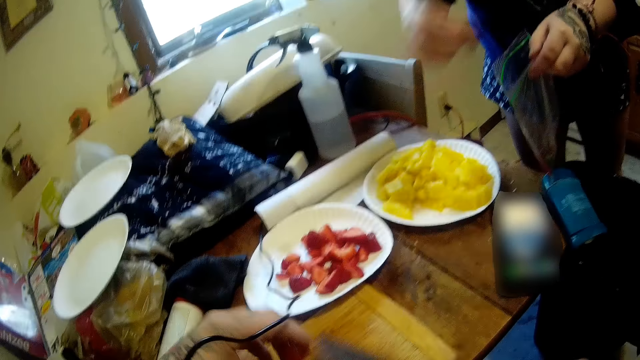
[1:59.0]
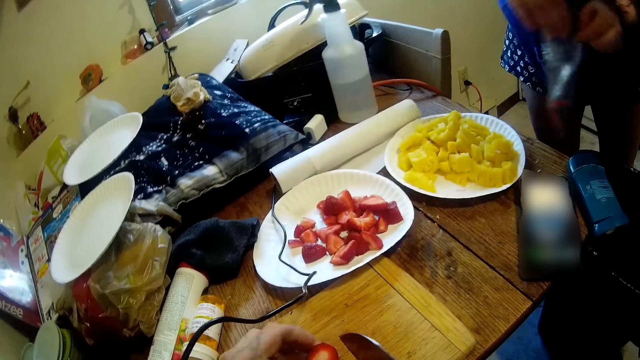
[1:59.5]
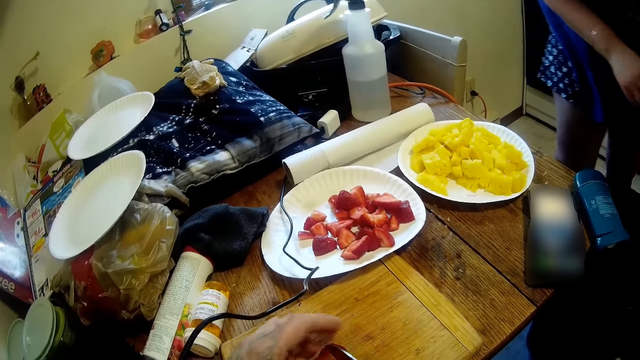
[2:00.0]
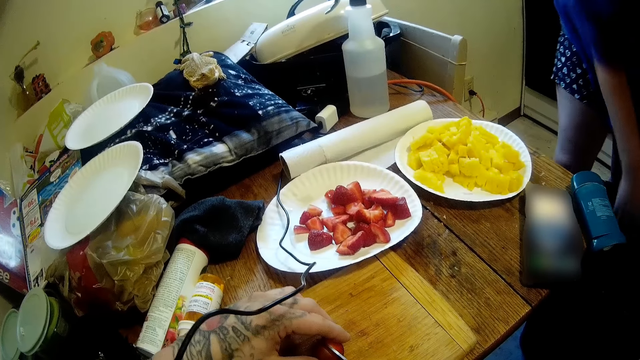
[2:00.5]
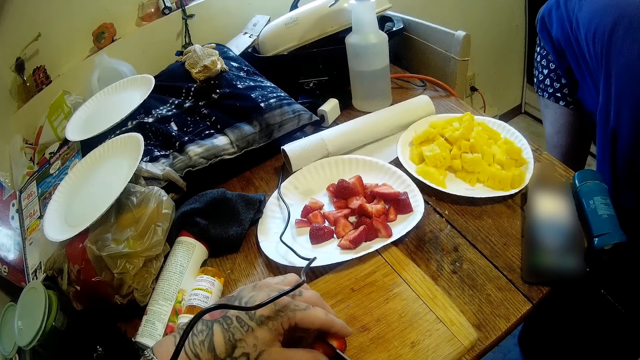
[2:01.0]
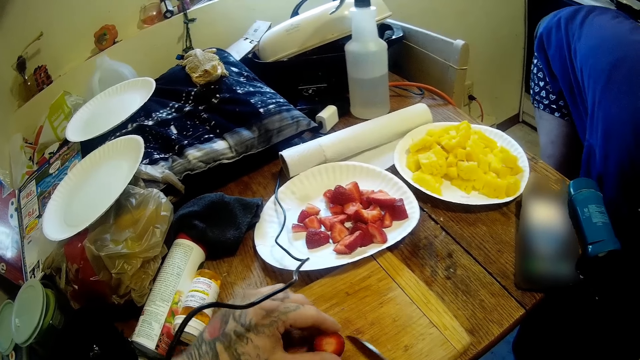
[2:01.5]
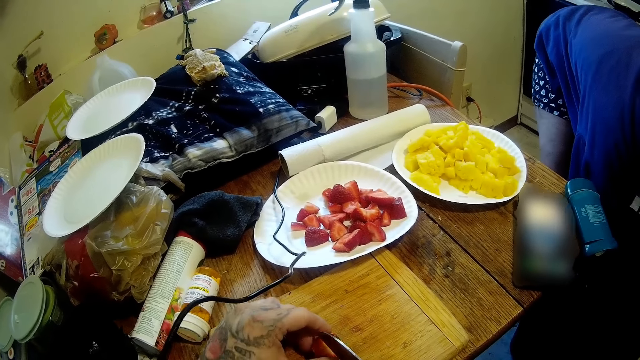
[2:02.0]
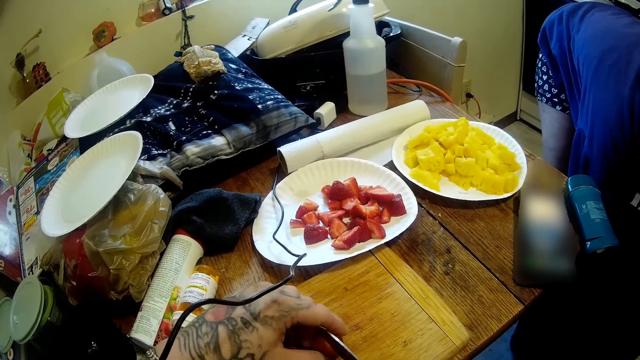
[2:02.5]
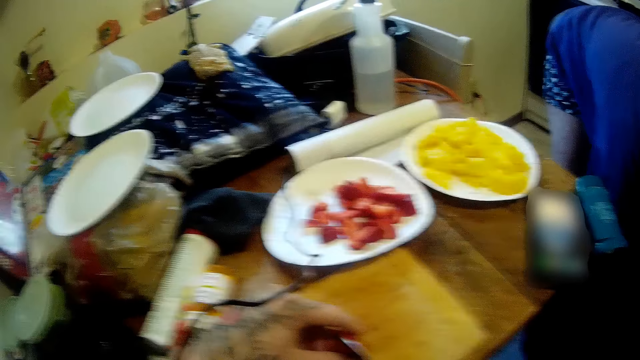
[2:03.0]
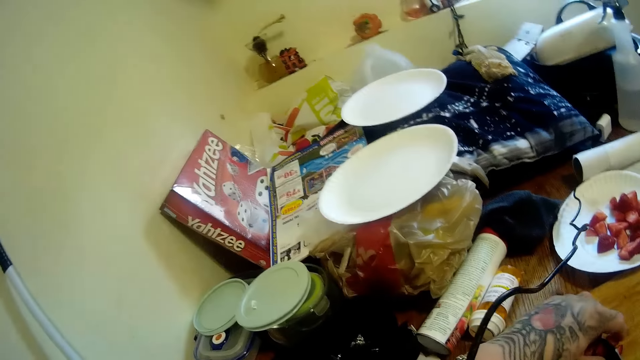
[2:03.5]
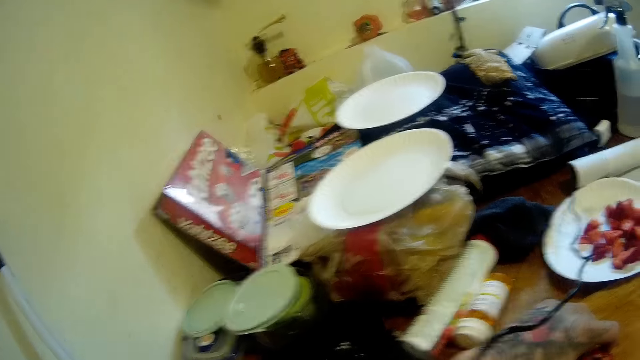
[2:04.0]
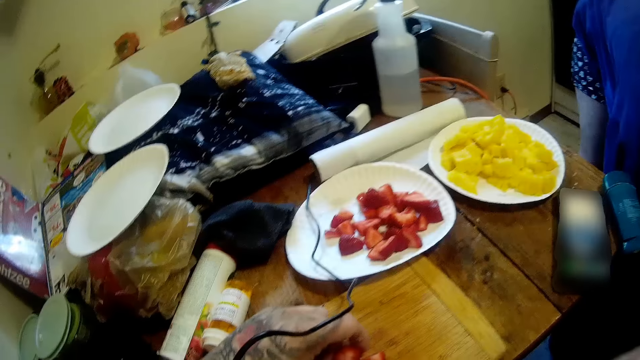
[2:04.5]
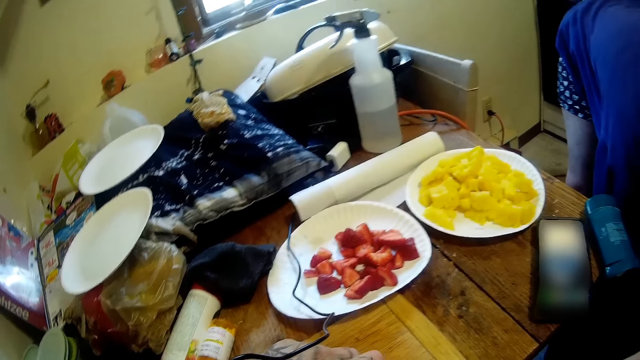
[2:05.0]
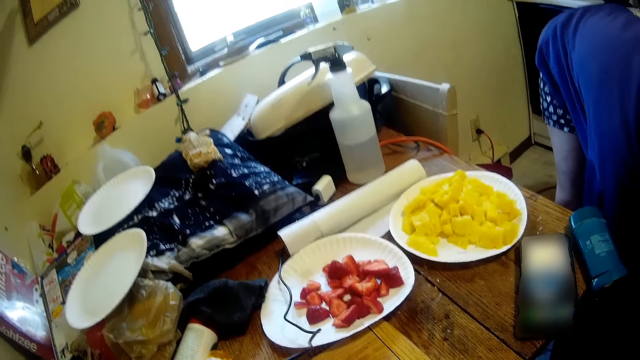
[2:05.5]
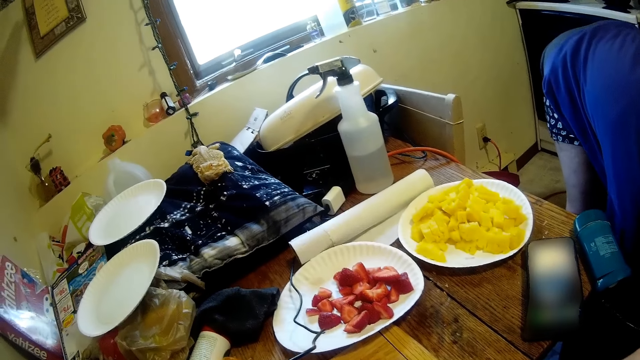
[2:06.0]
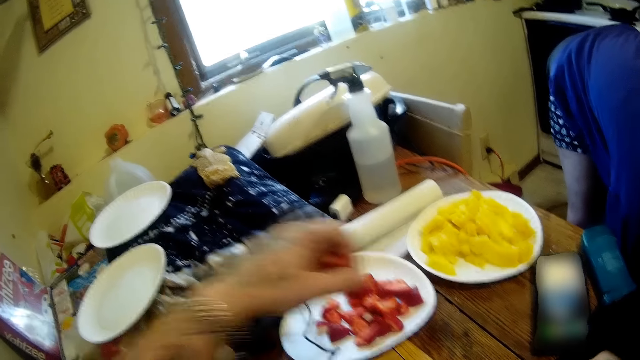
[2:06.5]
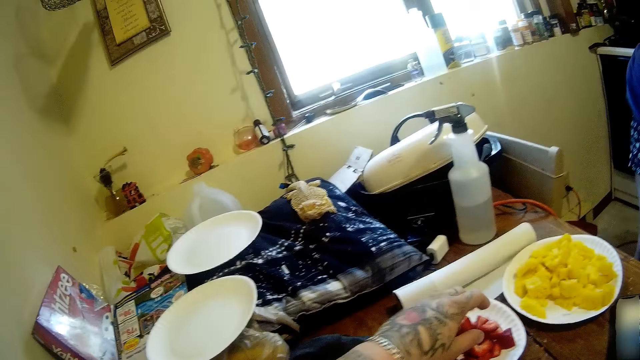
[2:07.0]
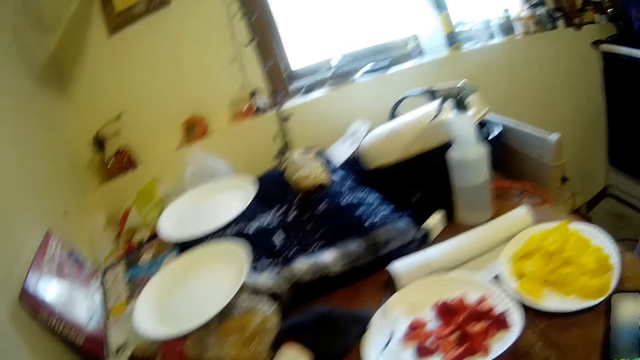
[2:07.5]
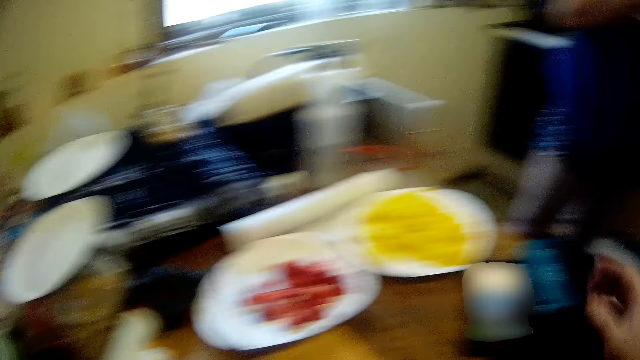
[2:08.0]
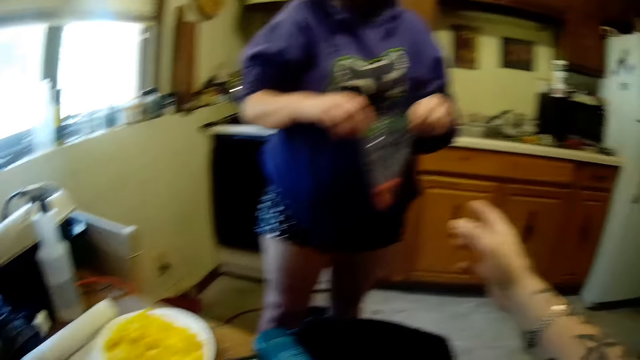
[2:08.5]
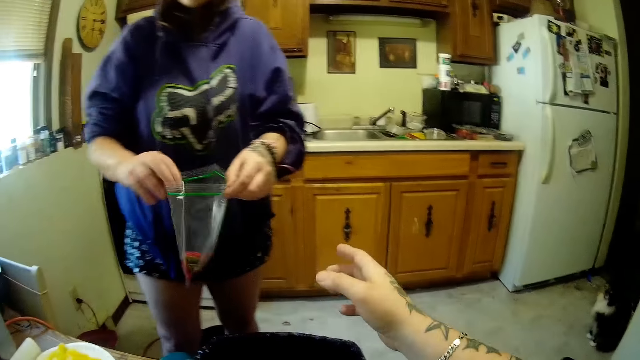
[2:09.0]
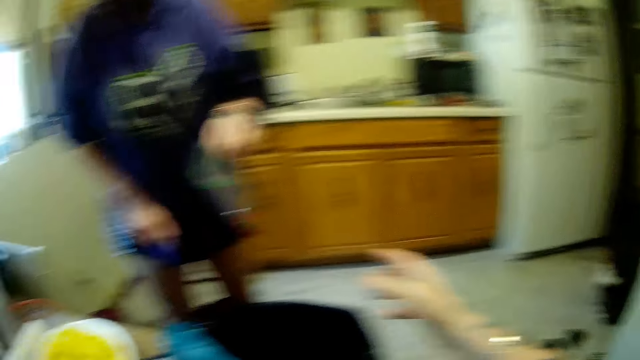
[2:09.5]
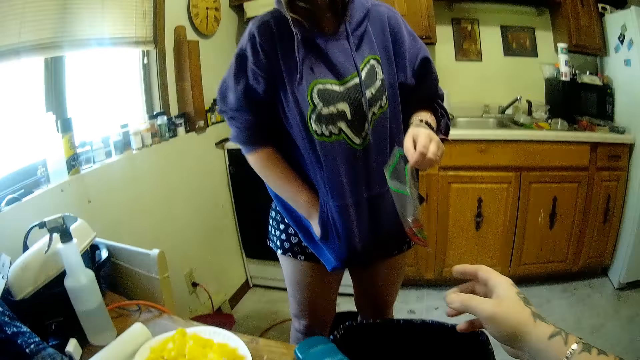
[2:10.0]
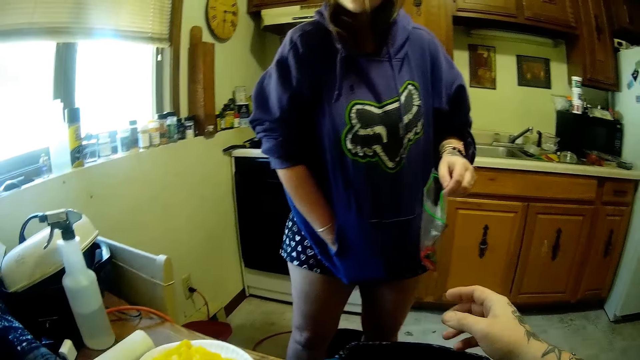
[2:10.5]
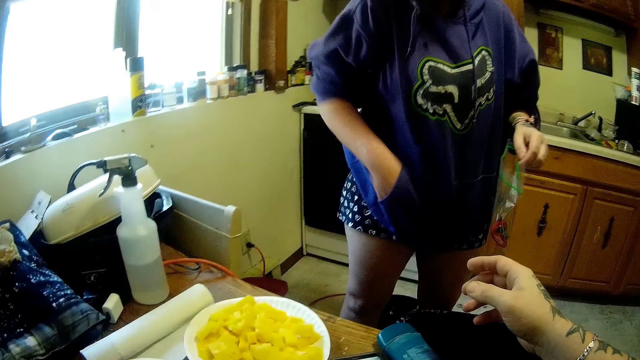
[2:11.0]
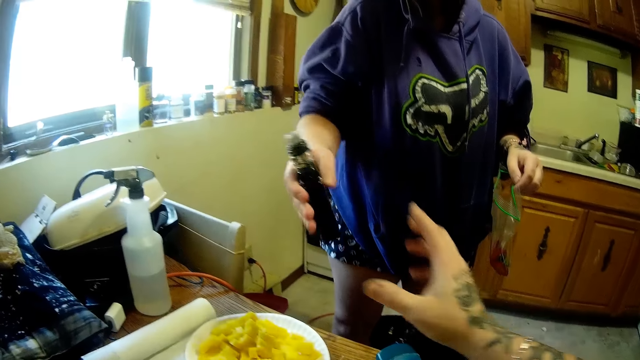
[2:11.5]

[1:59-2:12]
The woman drops the piece of berry into the nylon or paper bag. The camera wearer cuts berries into pieces. The woman picks berries on the ground. The camera wearer cuts berries into pieces and places berries in a plate. The woman takes out a shisha pipe from her pocket with her right hand.

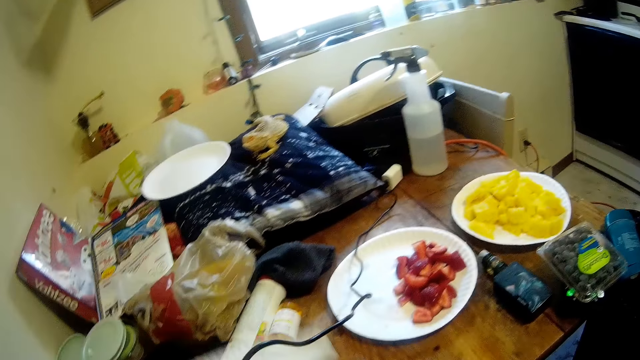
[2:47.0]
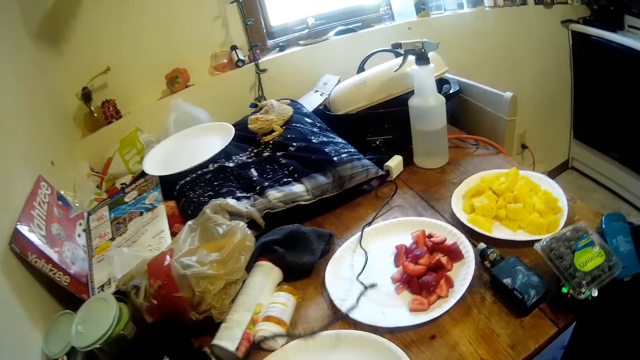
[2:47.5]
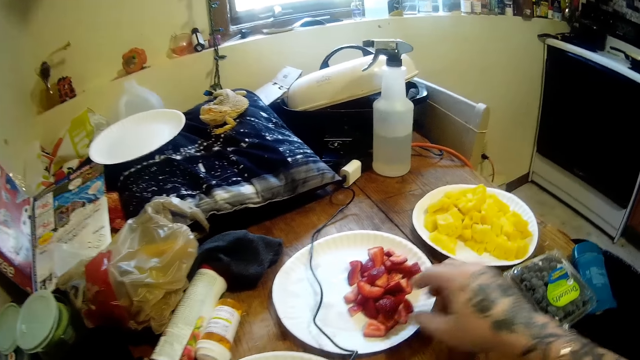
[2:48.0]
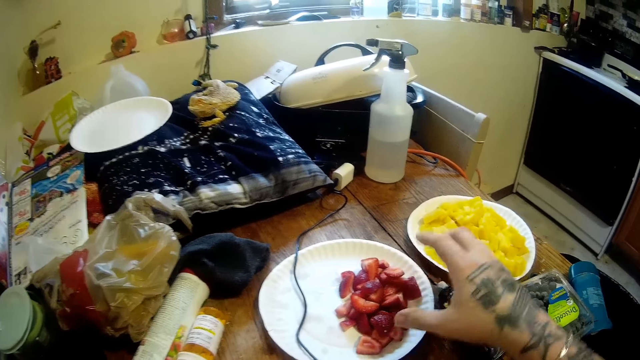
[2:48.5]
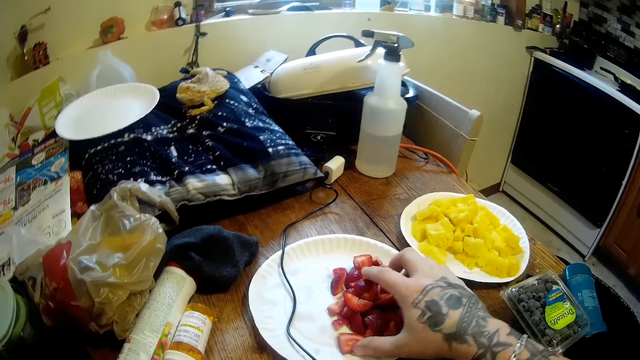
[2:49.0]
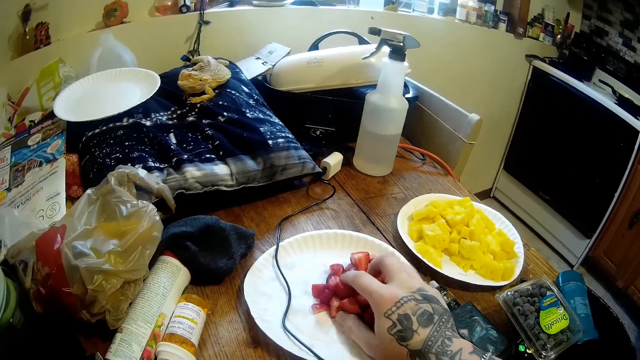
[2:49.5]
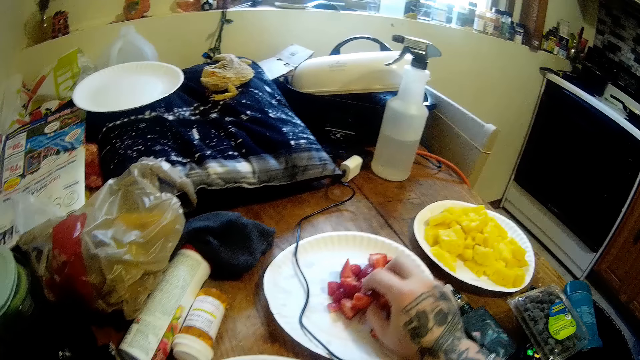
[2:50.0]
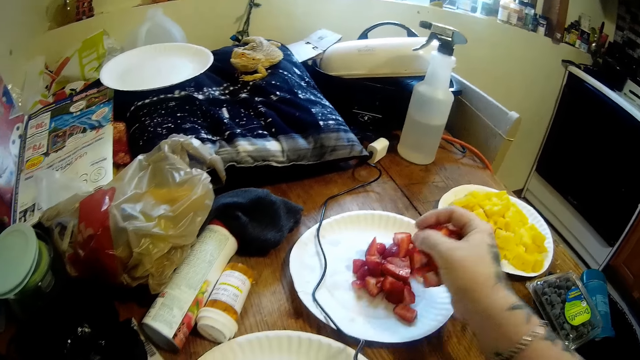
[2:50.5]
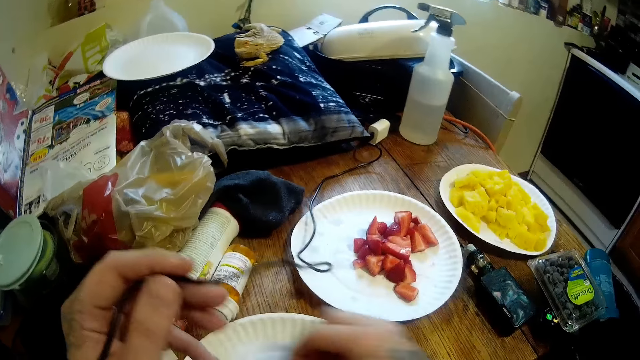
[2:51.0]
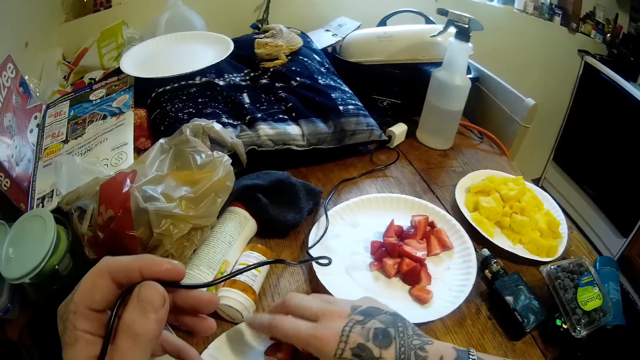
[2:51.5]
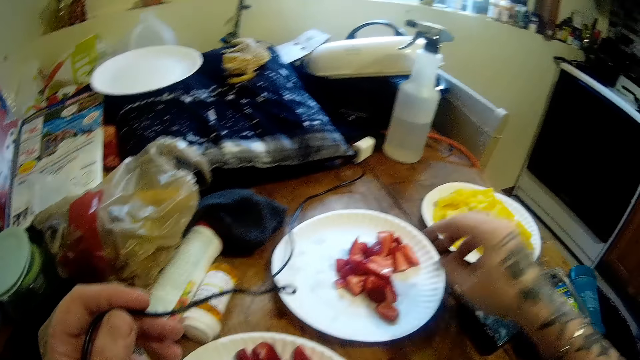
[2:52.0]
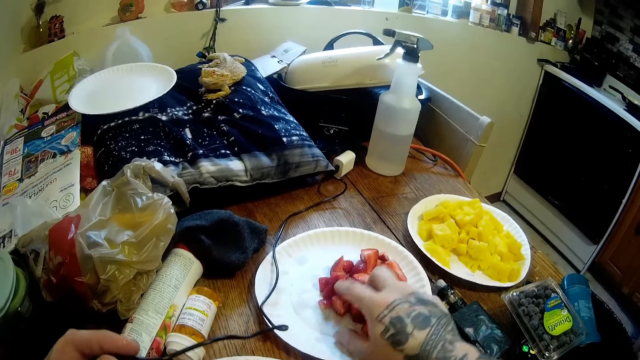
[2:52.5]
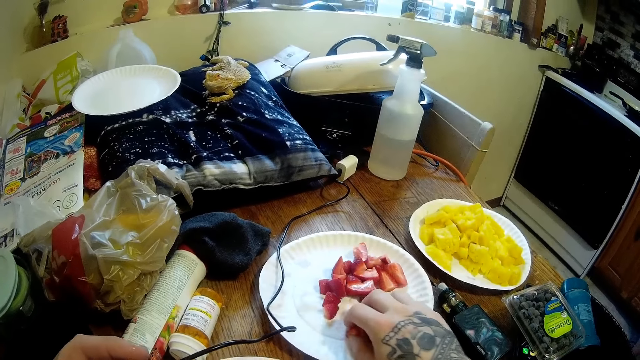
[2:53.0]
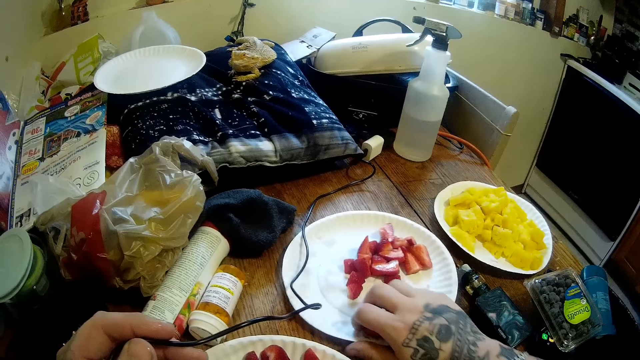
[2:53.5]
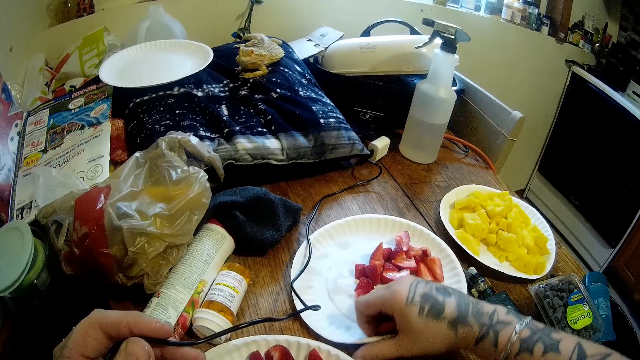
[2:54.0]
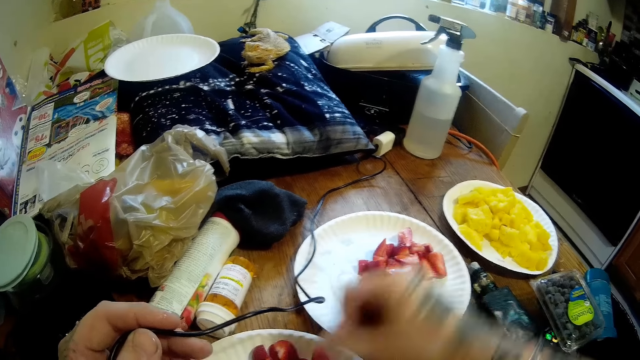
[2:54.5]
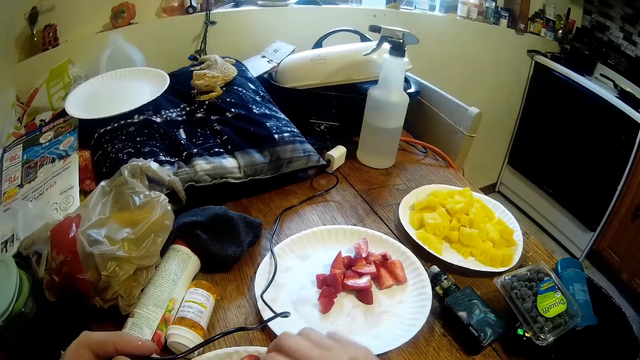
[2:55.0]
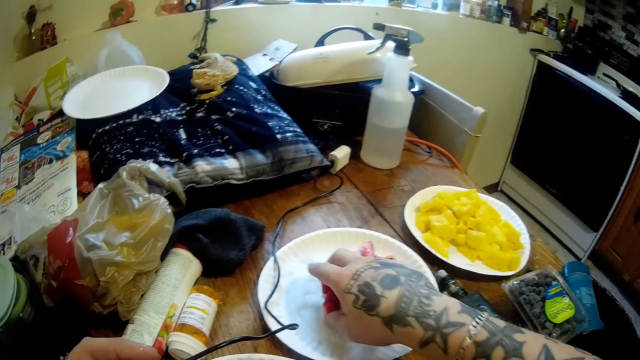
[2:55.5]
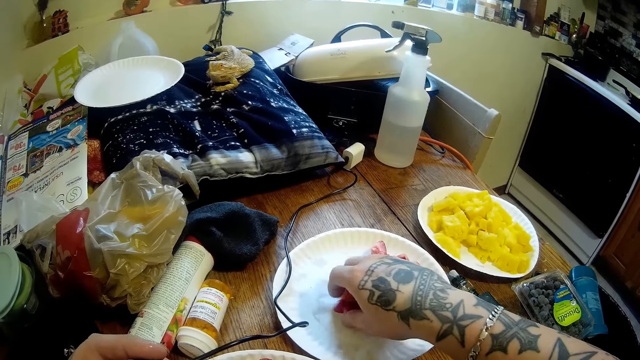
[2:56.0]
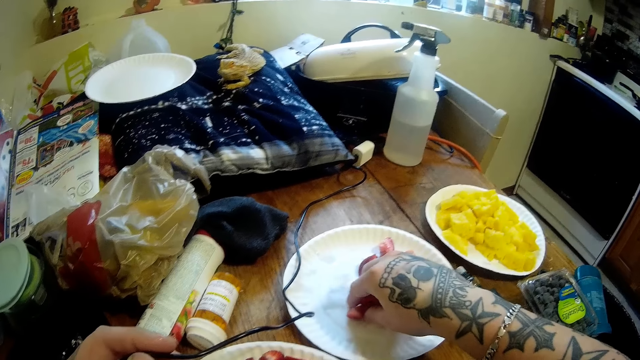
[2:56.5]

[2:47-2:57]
The camera wearer picks up a plate. He takes some berries from the plate and puts them into the empty plate with his right hand.
